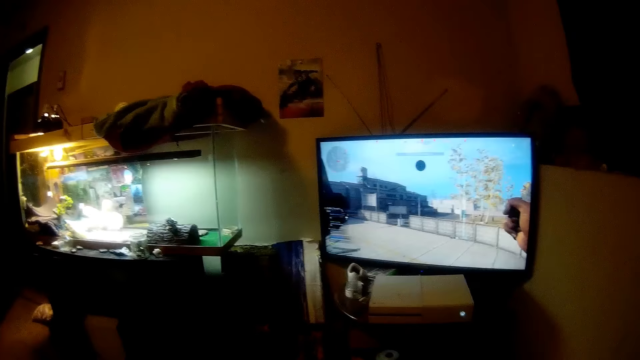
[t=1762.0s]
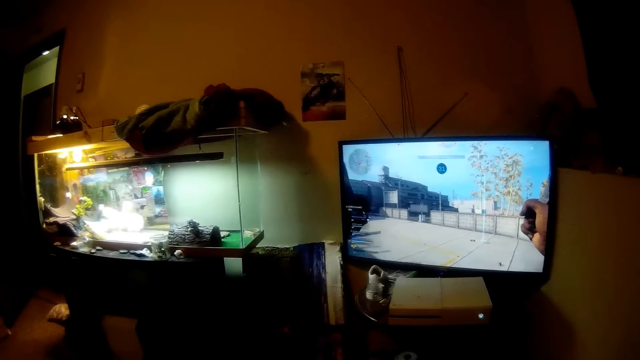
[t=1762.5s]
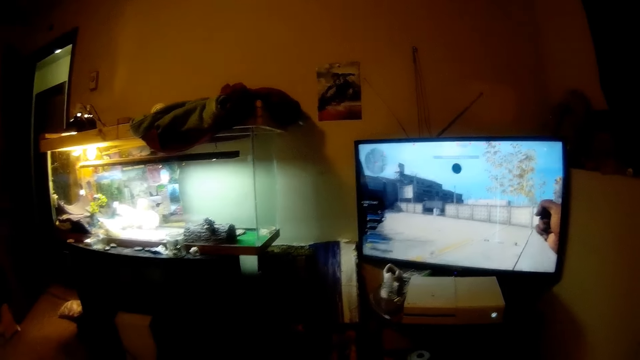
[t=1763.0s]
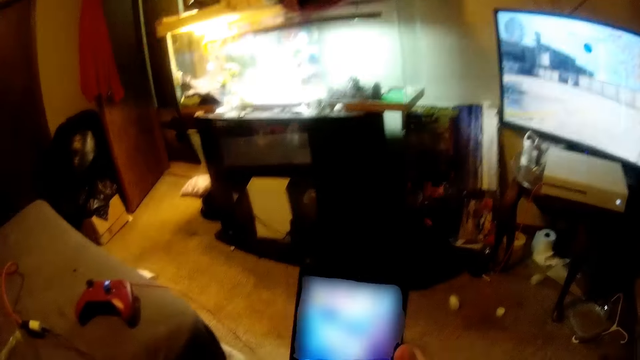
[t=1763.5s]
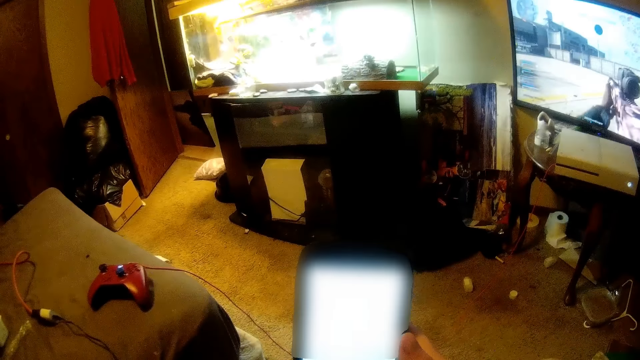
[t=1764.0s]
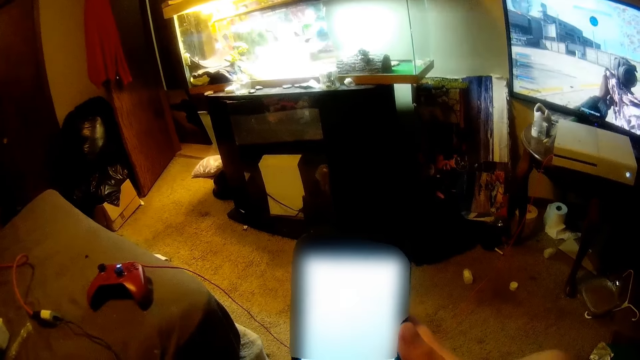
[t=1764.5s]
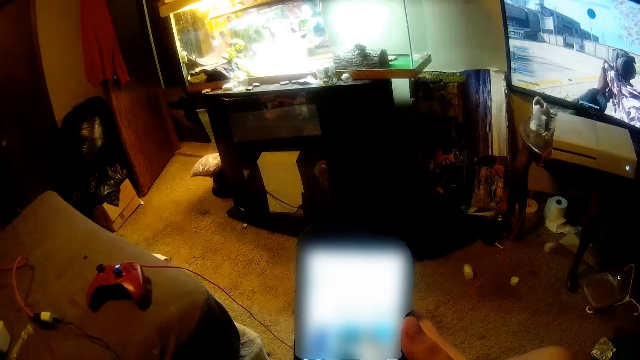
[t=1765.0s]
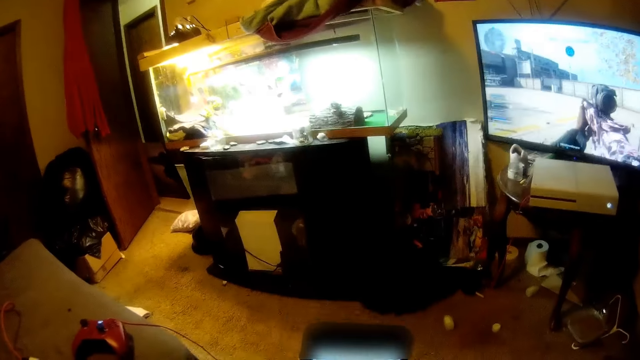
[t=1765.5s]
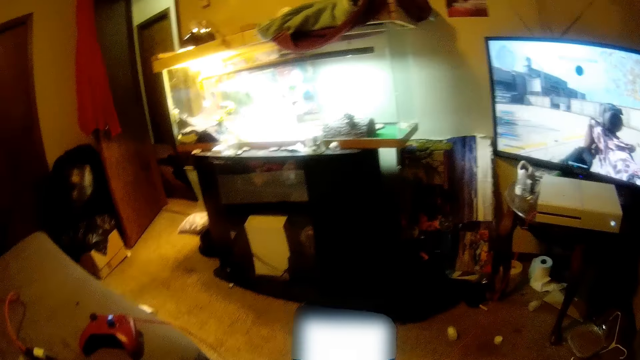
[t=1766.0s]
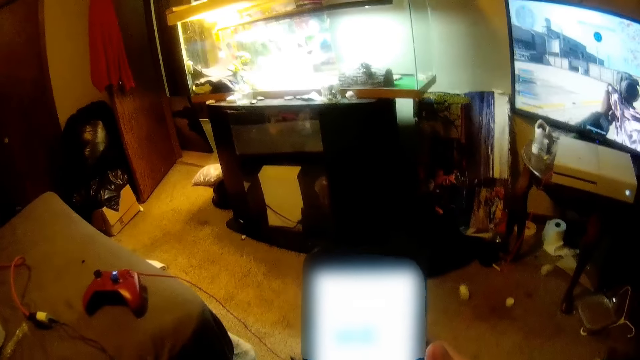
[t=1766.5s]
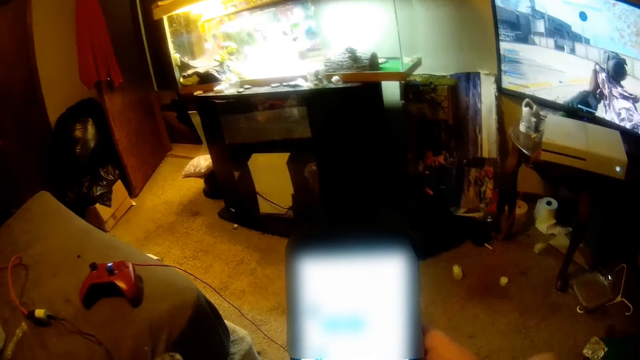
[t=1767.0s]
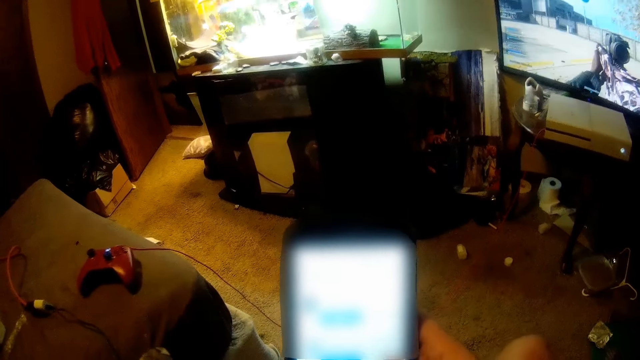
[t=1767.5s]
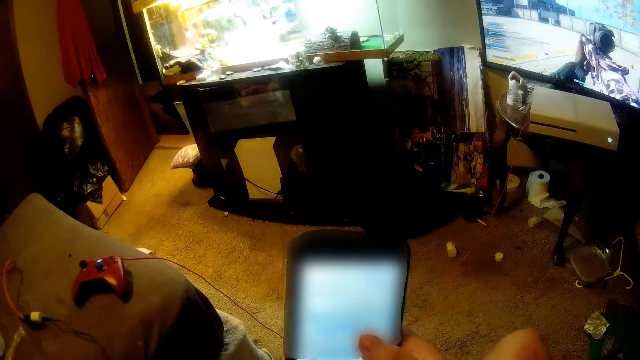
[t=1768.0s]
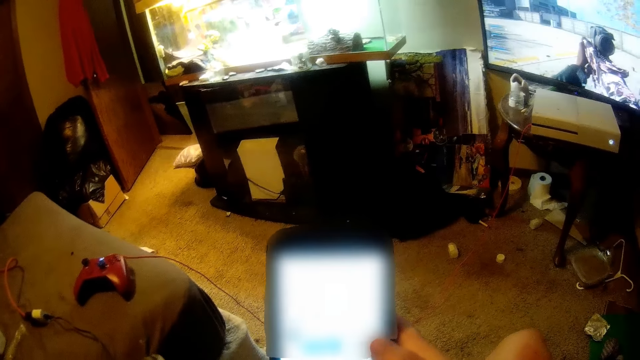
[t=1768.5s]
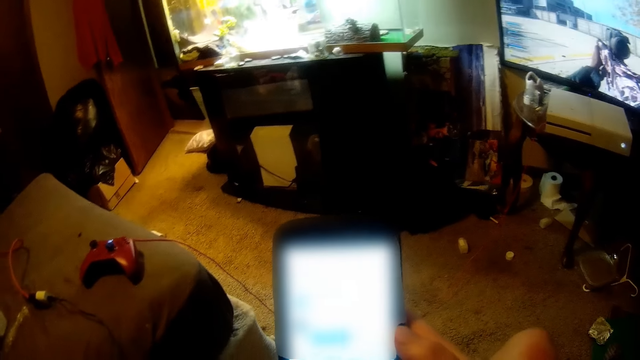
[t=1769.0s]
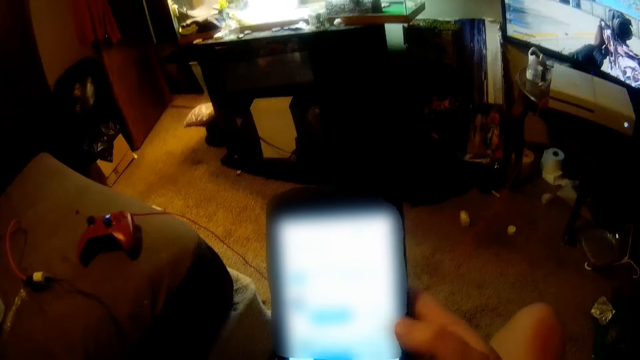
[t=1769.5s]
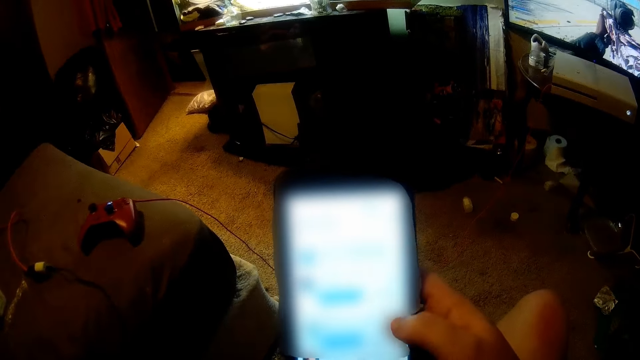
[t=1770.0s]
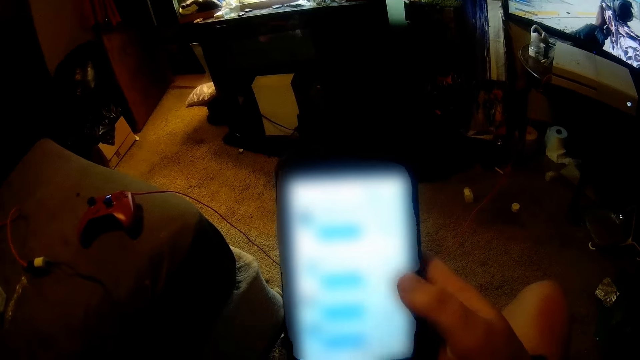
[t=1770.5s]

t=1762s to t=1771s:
The camera wearer watches a television. They operate a phone.

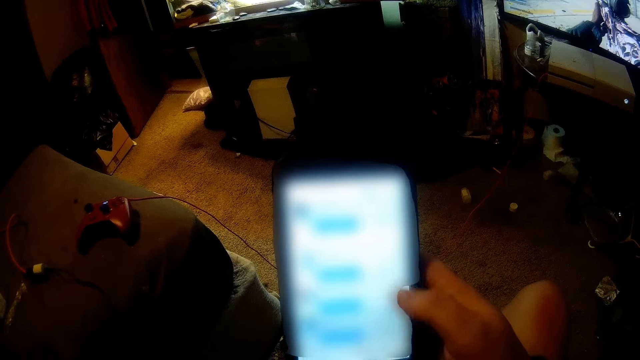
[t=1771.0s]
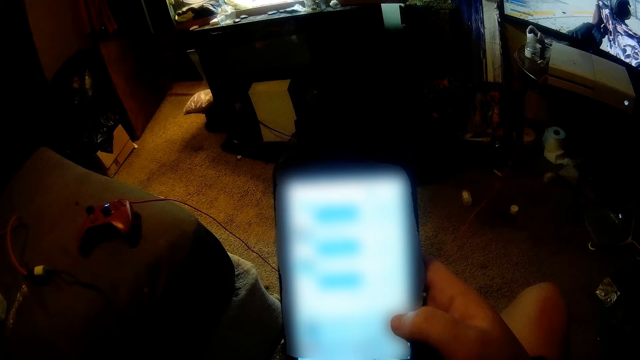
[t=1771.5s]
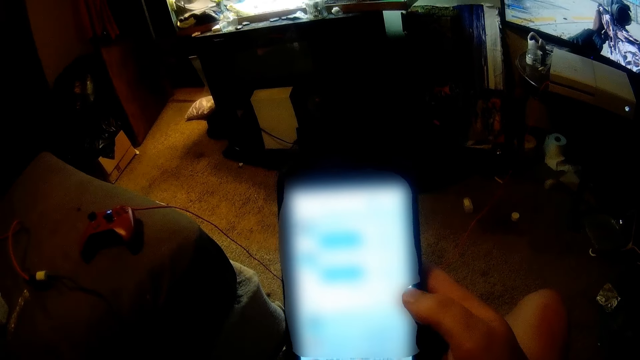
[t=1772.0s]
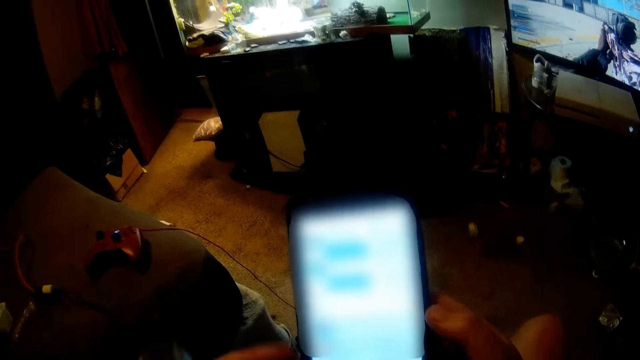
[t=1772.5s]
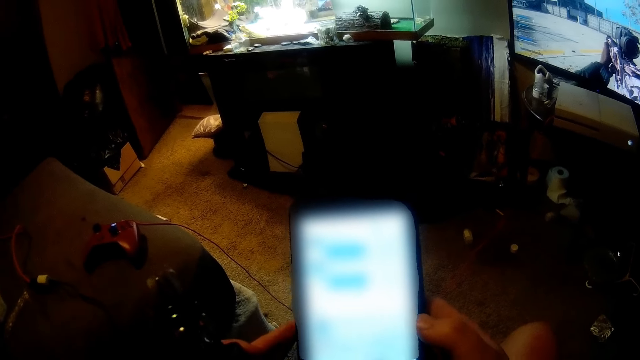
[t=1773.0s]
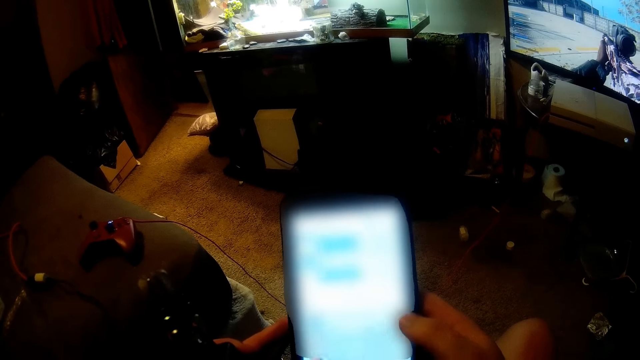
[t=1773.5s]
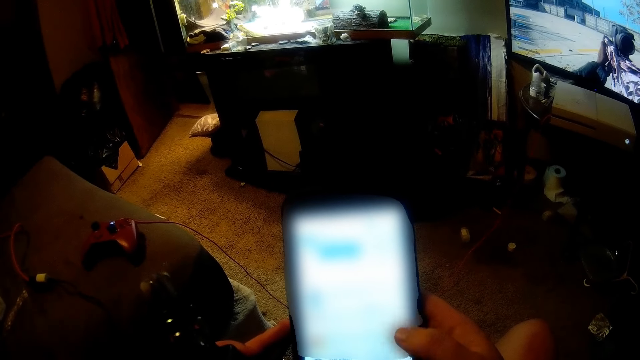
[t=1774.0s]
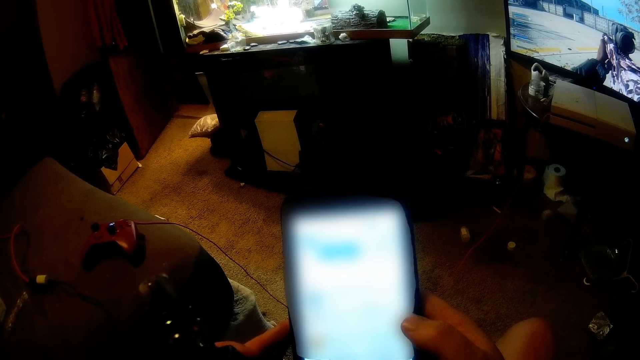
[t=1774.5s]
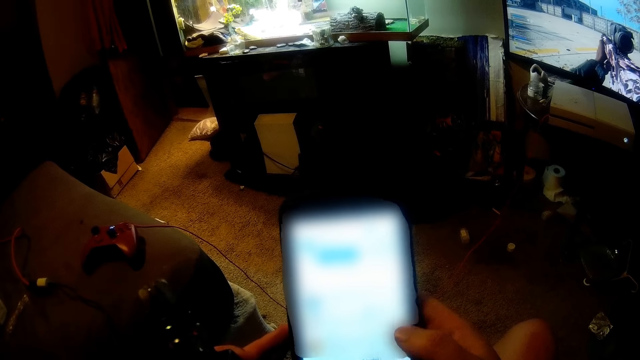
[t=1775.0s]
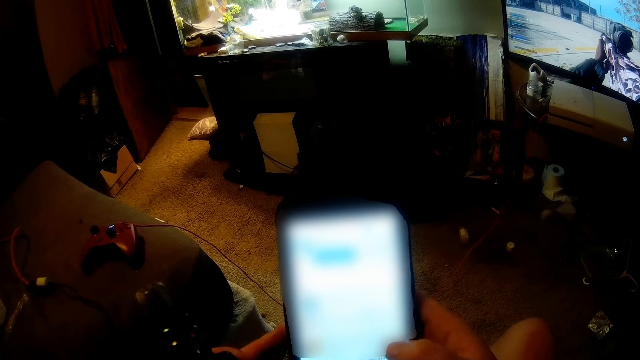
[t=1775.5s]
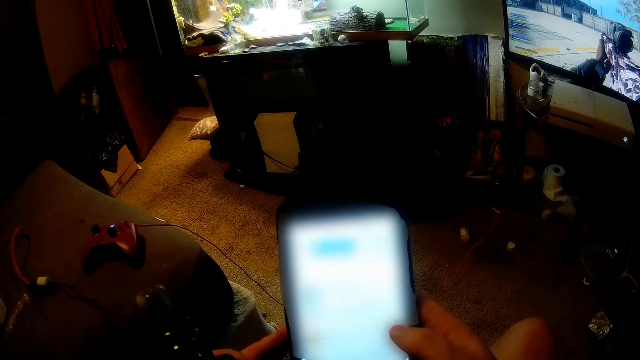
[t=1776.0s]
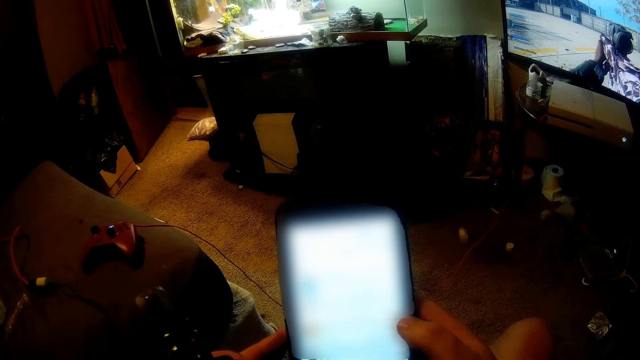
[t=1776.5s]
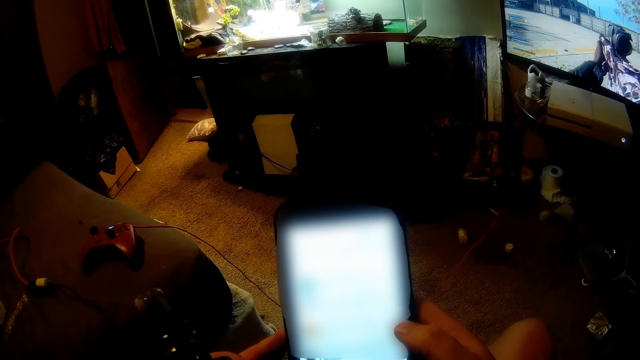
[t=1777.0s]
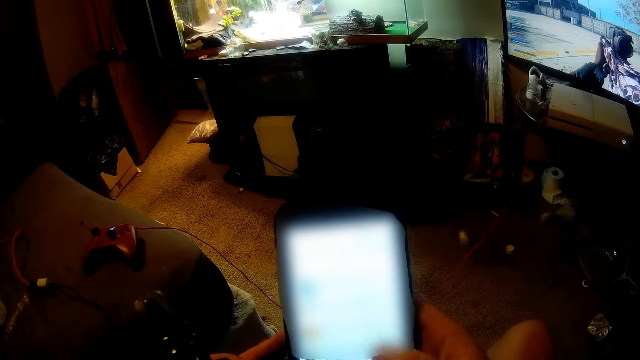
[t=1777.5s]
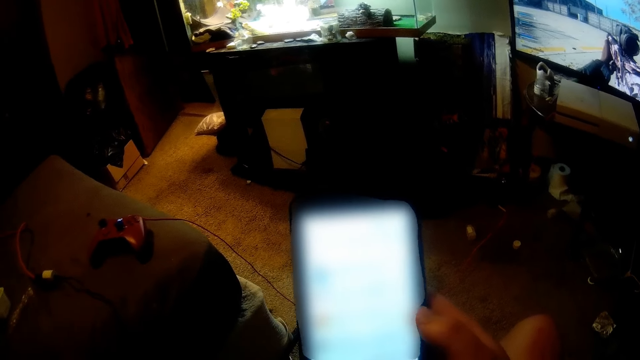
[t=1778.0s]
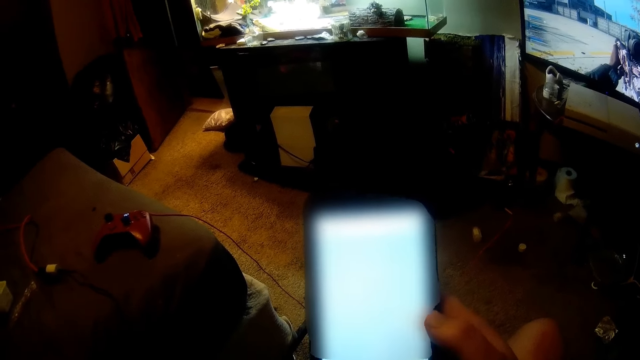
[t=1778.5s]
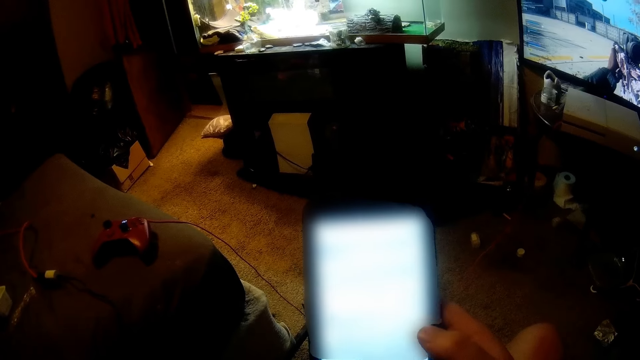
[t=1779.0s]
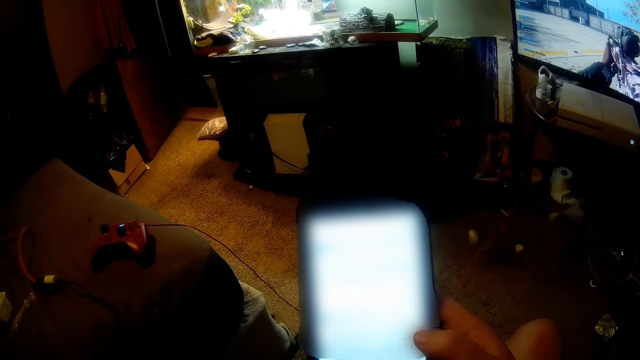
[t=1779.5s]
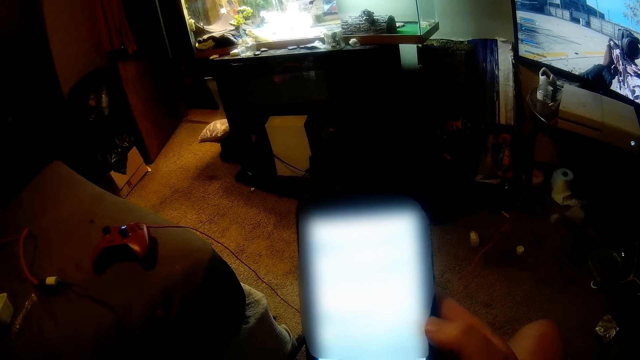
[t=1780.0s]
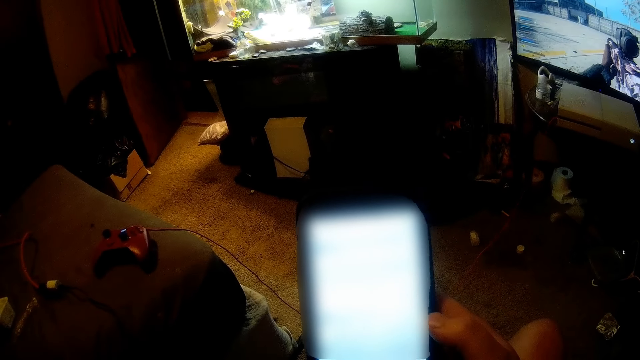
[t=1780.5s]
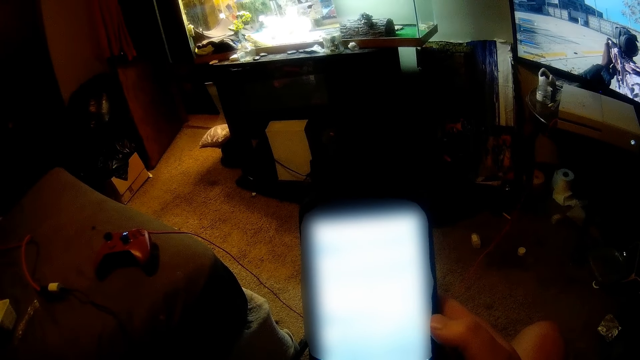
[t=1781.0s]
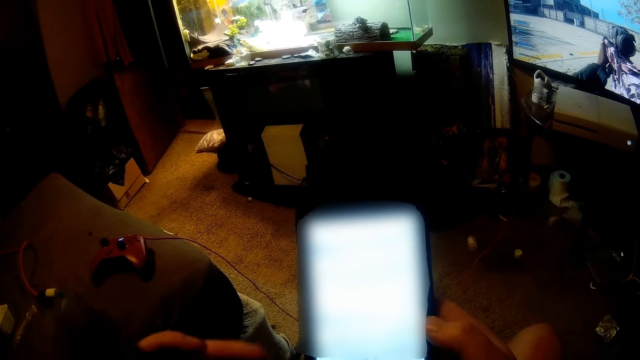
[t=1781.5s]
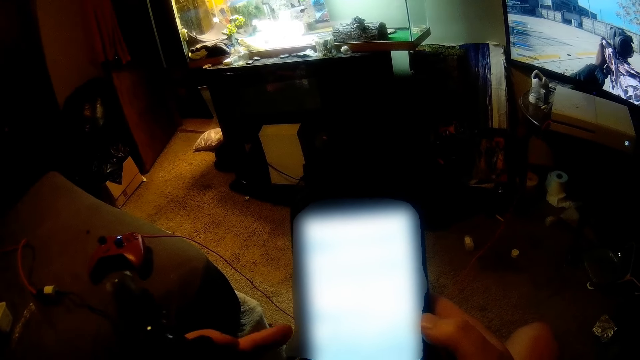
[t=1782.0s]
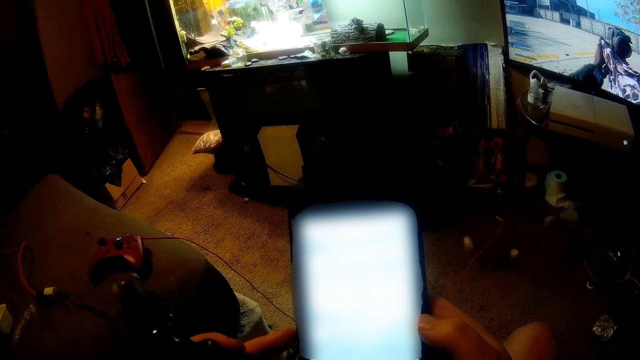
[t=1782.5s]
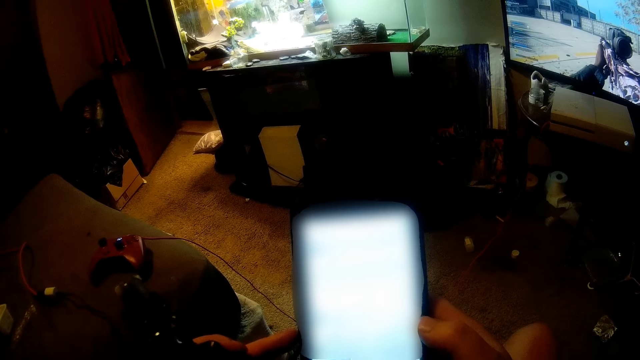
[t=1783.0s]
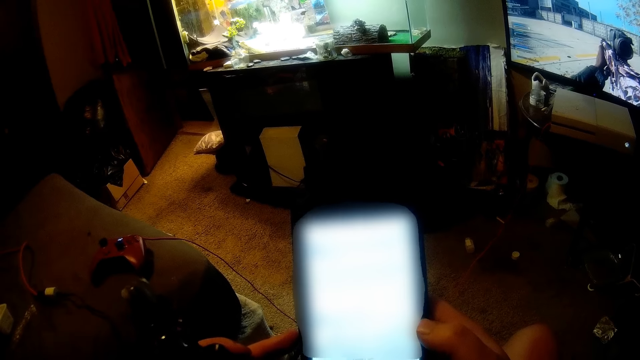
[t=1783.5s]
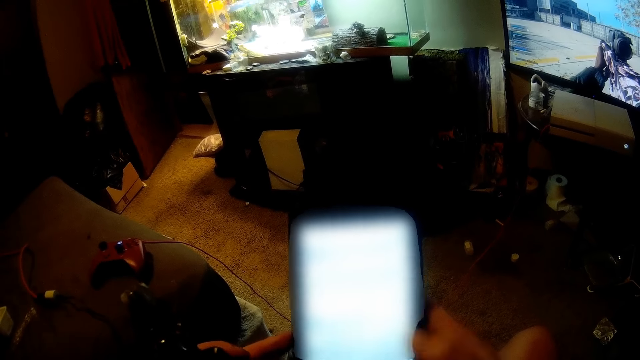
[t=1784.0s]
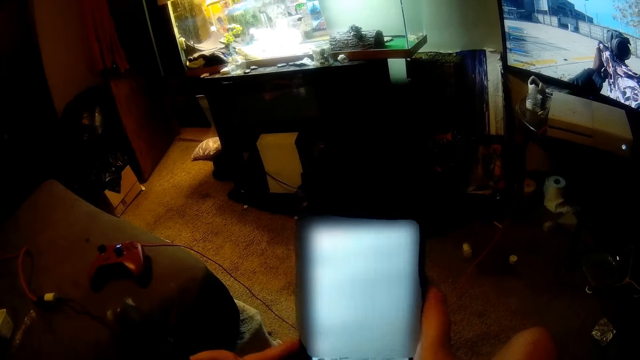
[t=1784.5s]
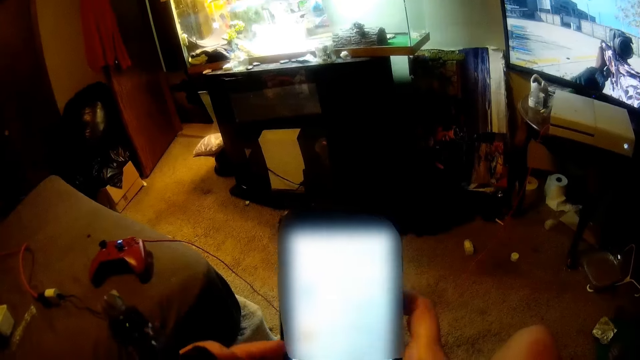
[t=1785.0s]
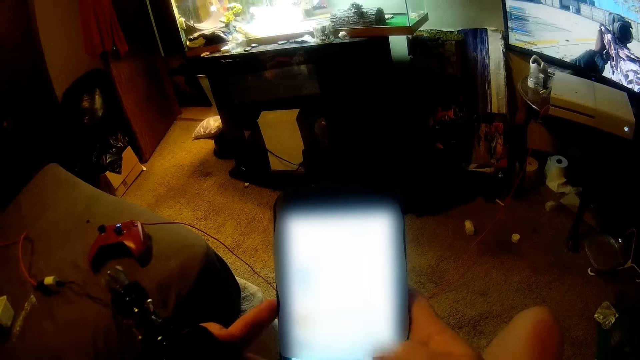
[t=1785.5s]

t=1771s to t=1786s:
The camera wearer holds a pipe on the left hand. They move the pipe aside. They hold the pipe on the left hand.
